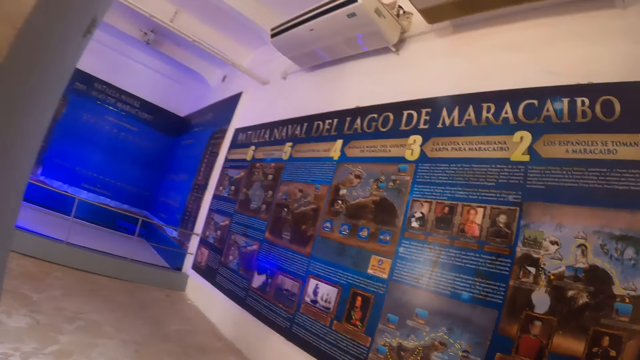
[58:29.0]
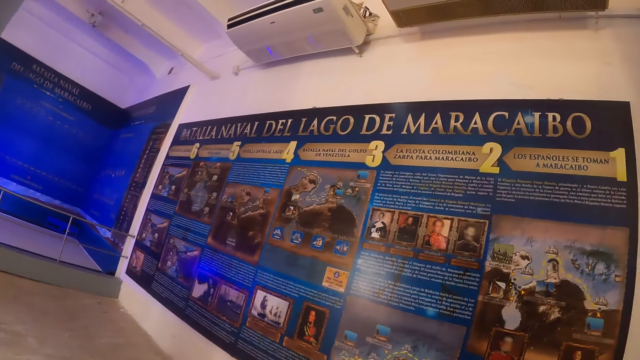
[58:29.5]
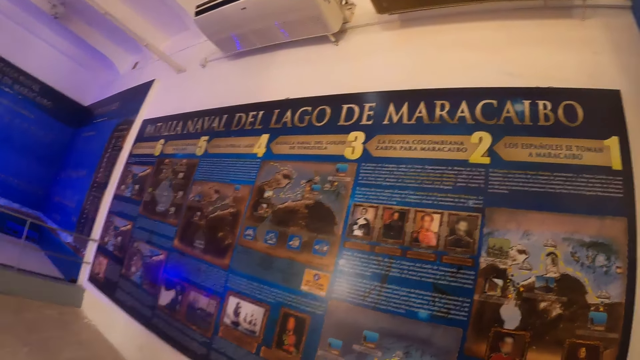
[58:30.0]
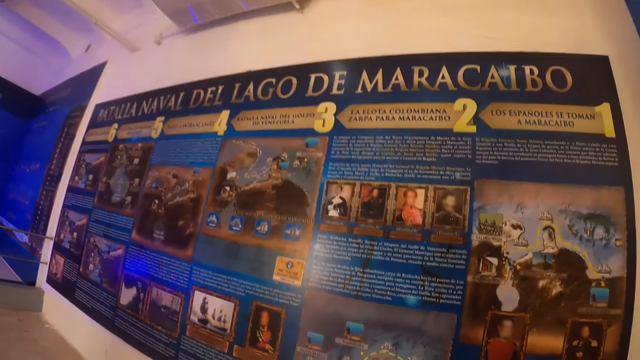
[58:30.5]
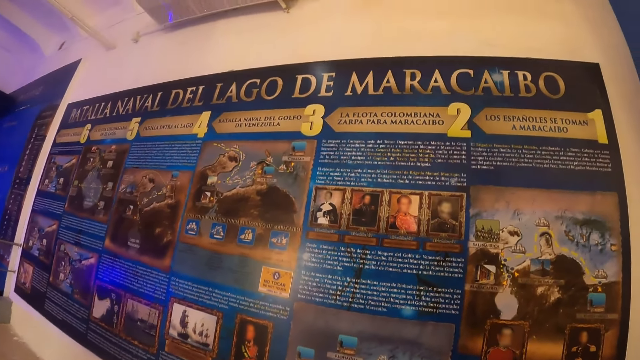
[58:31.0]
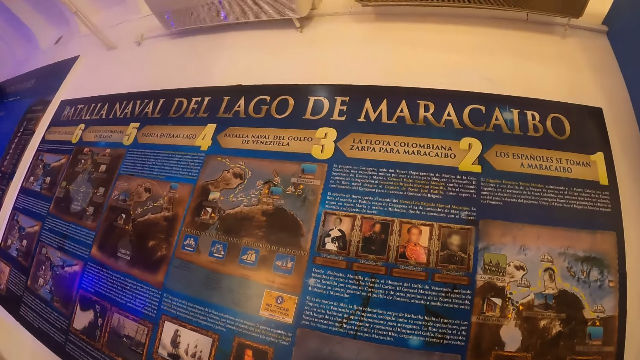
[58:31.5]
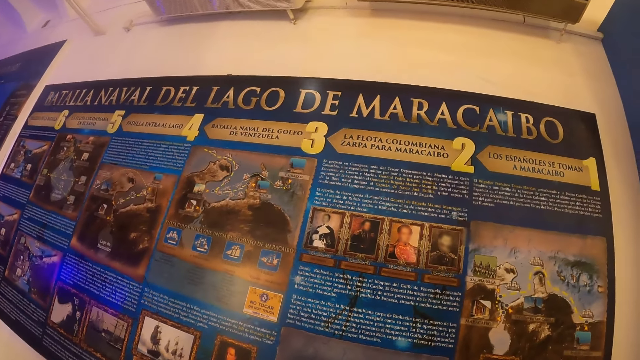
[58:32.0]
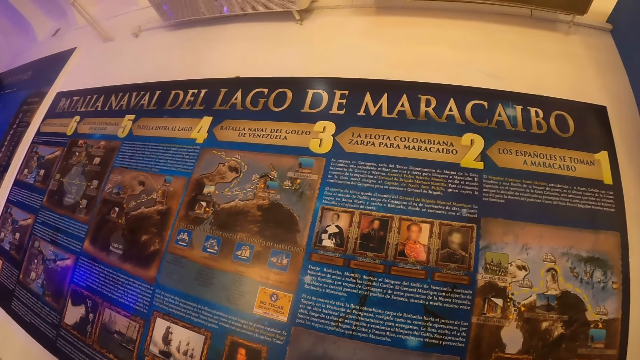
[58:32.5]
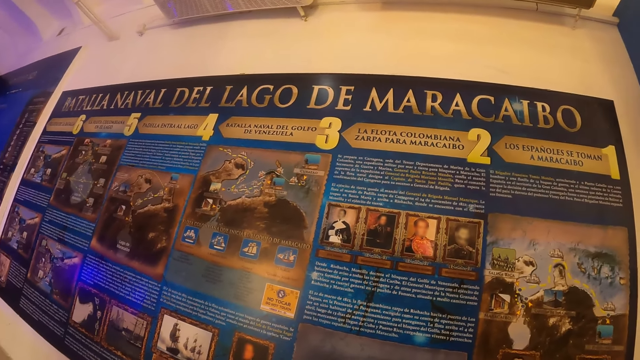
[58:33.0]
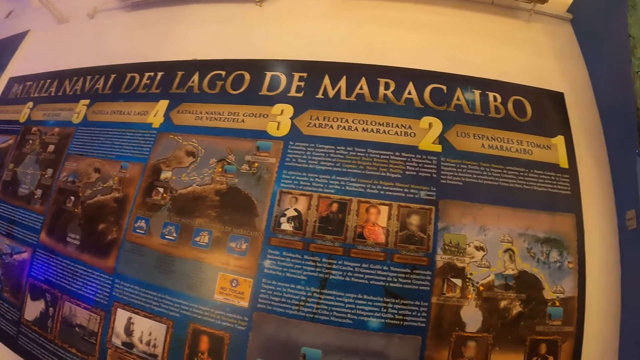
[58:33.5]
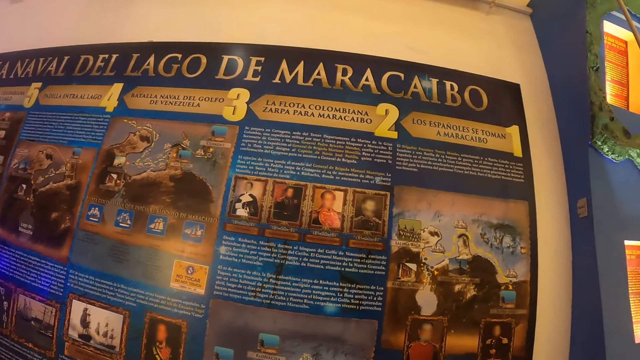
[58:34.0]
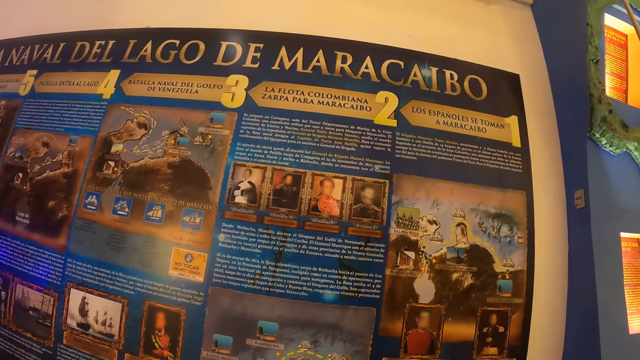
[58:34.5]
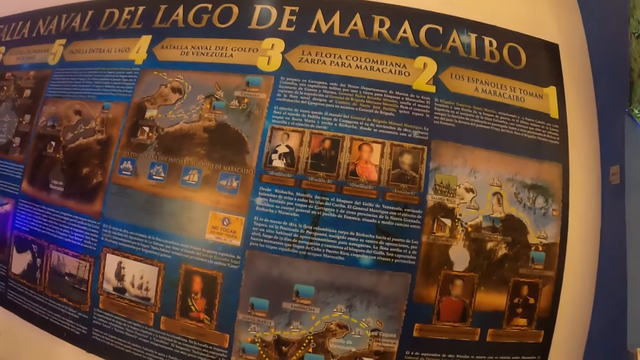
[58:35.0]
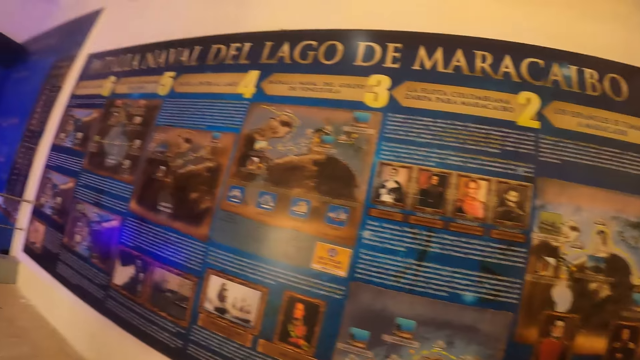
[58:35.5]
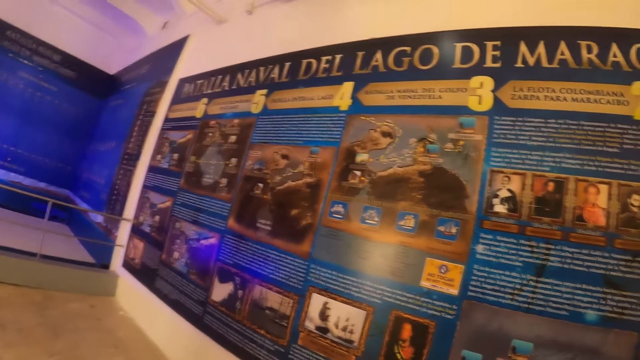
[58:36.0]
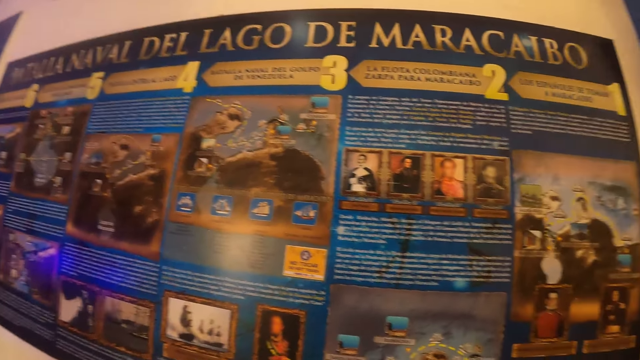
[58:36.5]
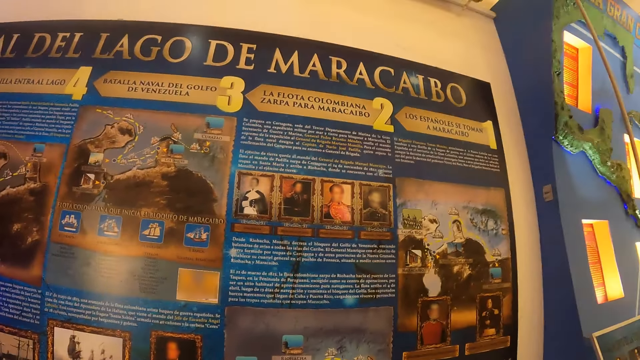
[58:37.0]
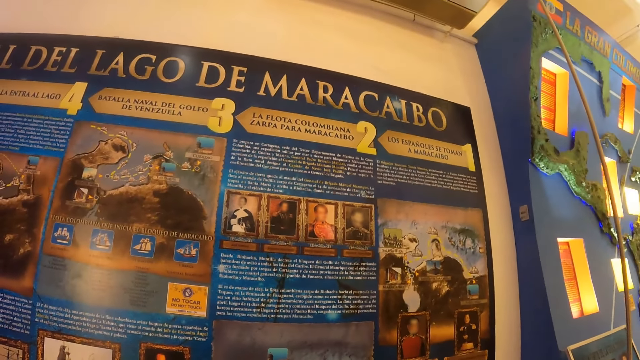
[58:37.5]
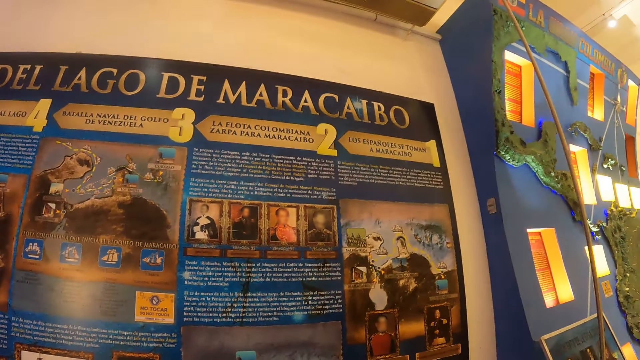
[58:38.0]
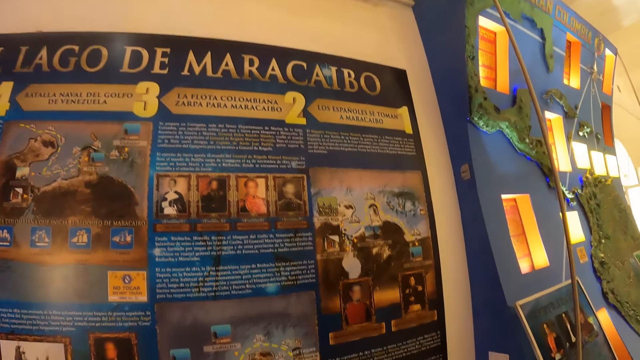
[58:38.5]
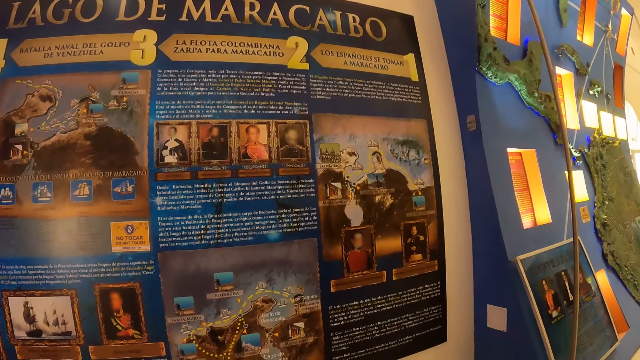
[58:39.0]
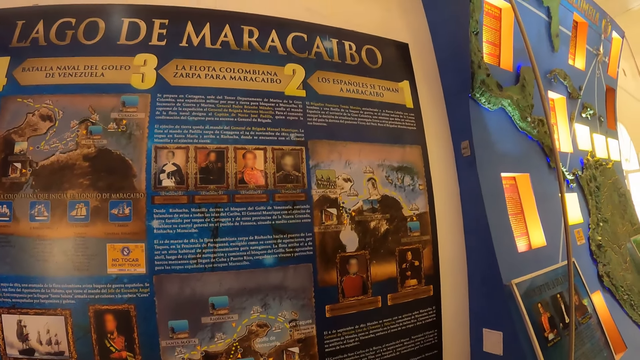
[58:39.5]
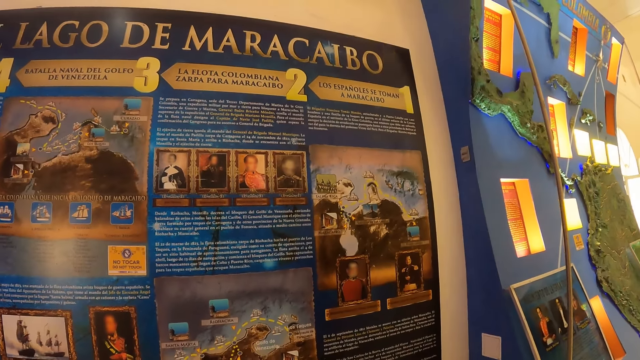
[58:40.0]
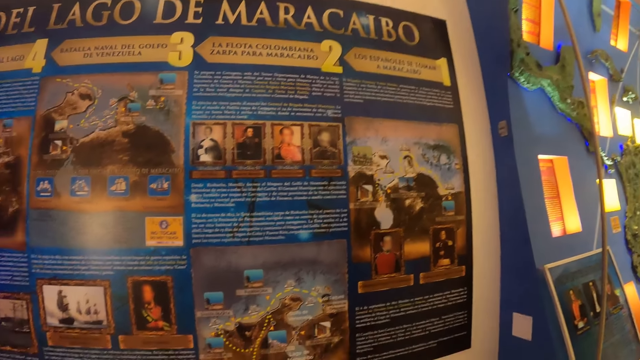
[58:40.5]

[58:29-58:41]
The camera wearer looks at the picture.

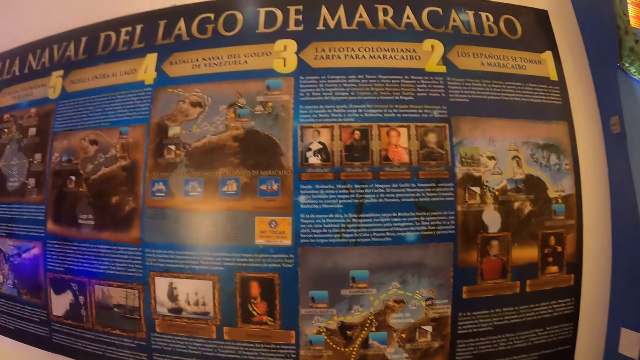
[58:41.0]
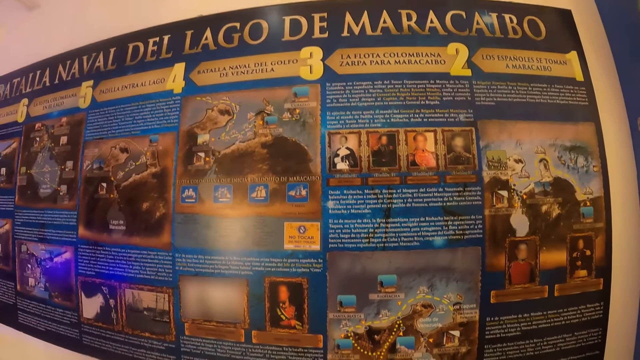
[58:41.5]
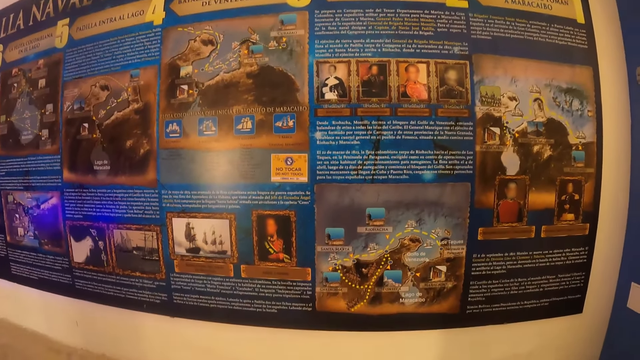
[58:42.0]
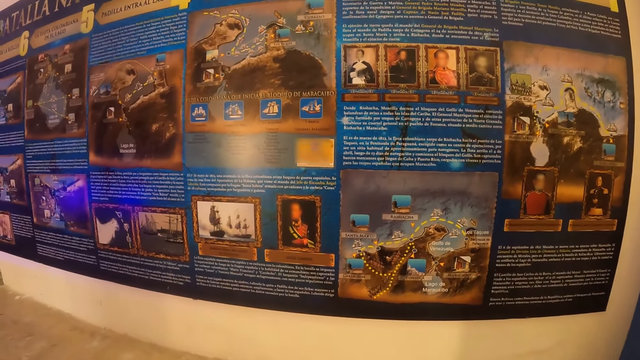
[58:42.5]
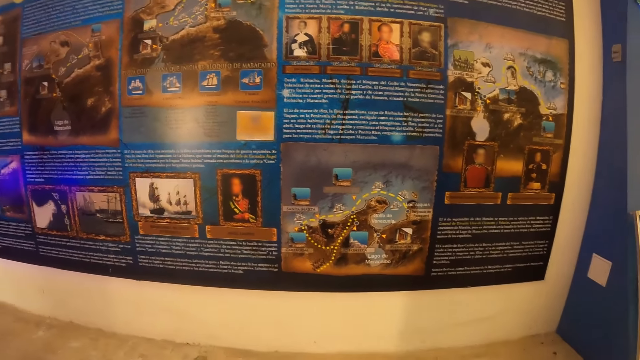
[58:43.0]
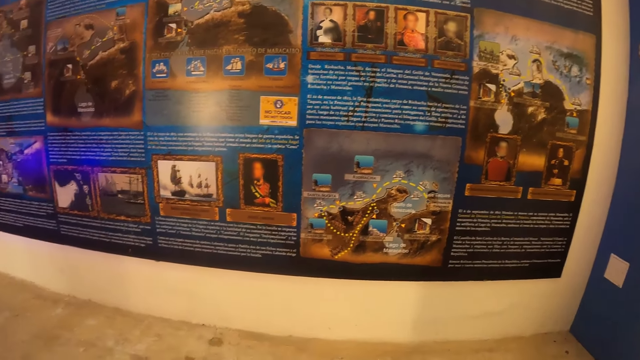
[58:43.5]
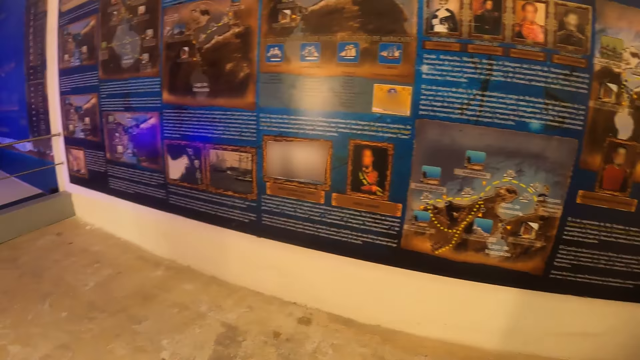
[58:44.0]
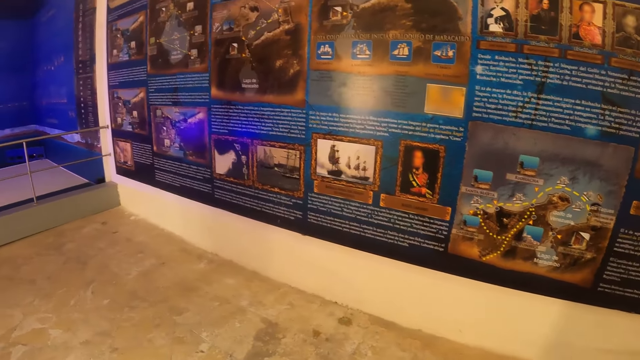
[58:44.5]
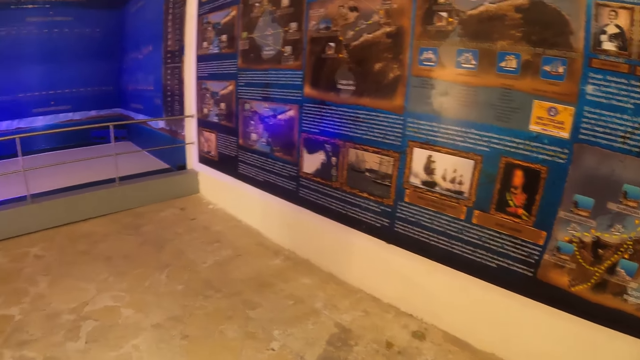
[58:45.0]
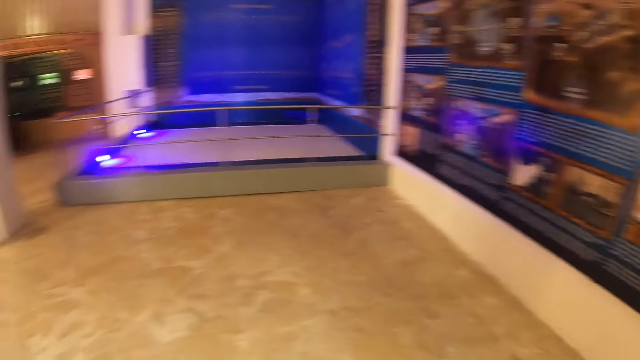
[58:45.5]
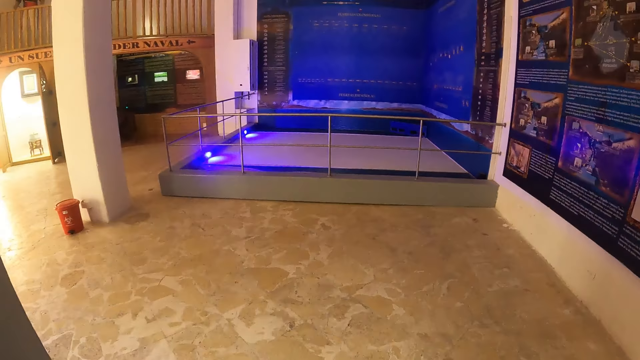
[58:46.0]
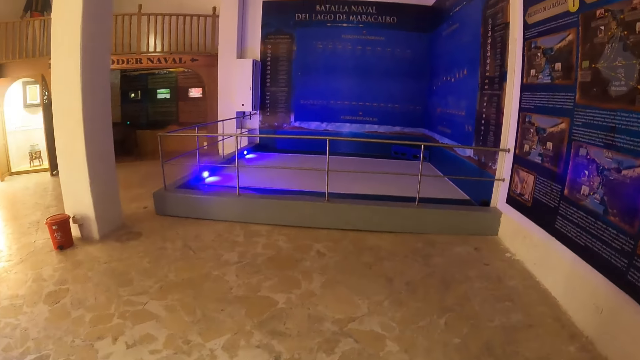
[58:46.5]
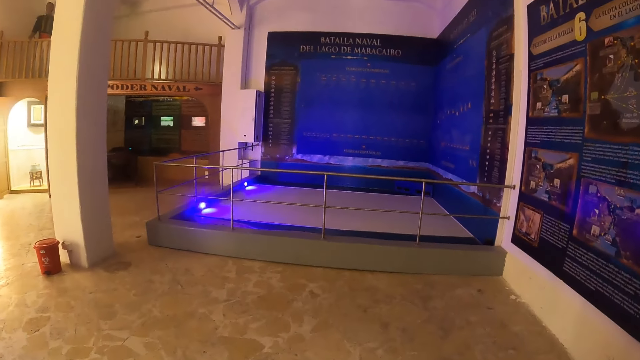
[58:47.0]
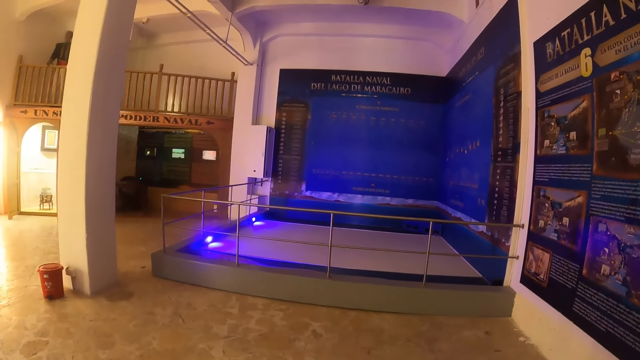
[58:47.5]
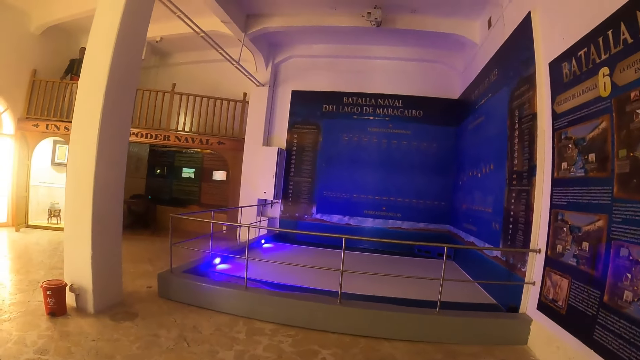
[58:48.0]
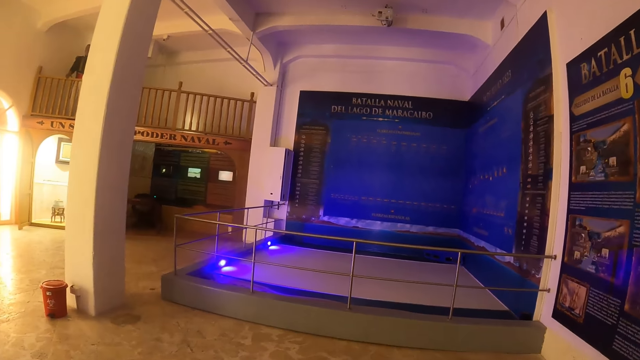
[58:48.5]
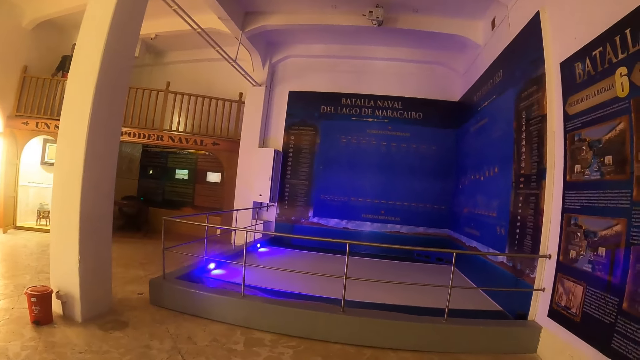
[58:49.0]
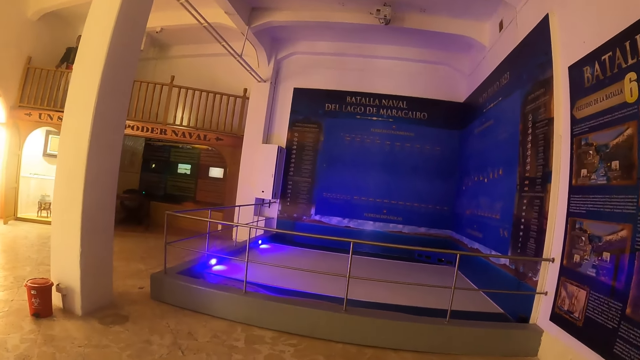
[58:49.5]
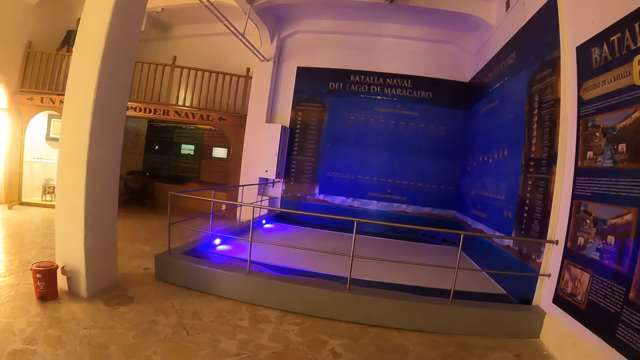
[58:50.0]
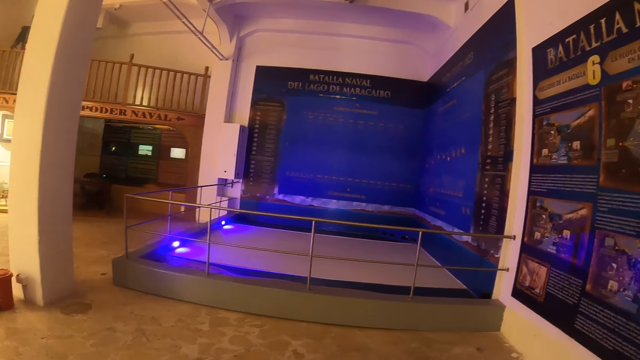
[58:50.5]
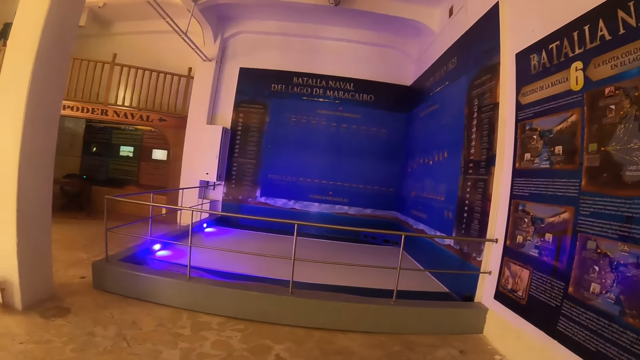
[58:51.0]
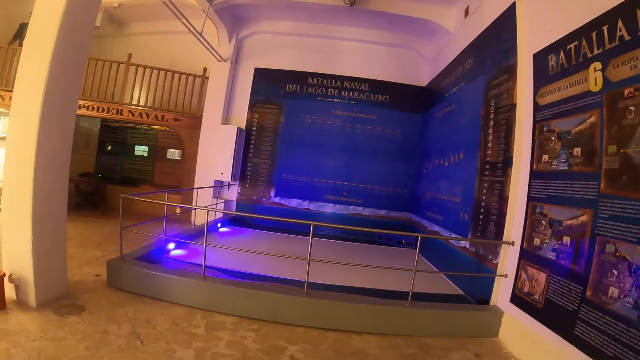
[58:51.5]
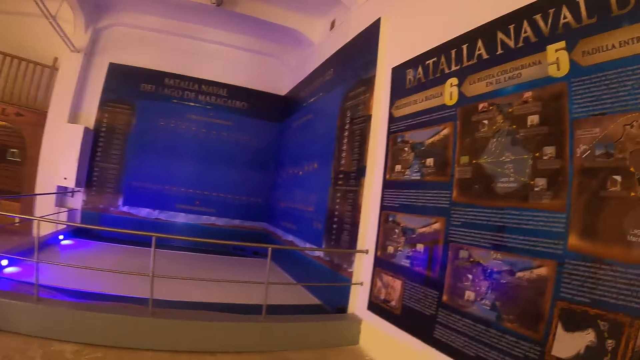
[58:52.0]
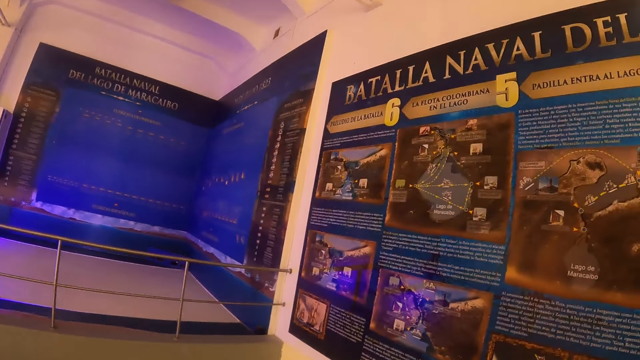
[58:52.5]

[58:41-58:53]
The camera wearer looks around the building.
